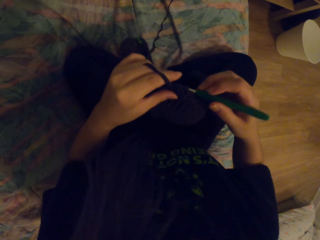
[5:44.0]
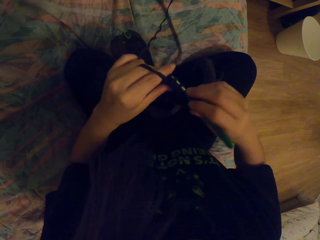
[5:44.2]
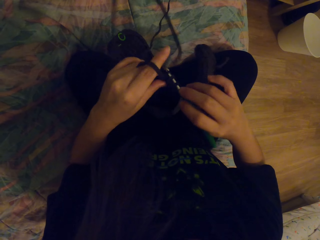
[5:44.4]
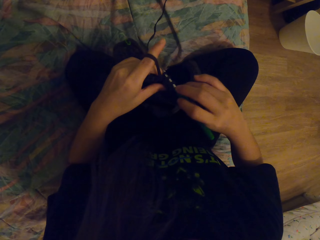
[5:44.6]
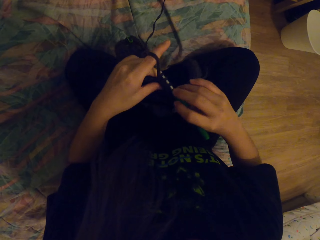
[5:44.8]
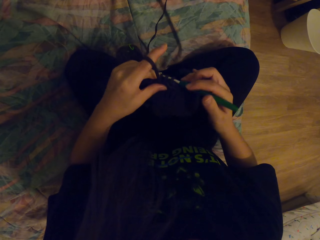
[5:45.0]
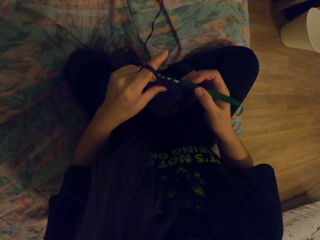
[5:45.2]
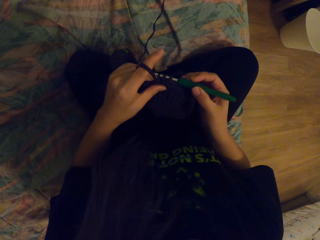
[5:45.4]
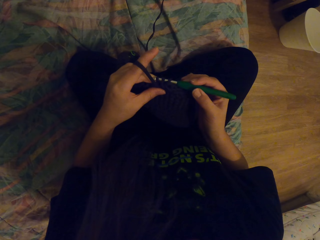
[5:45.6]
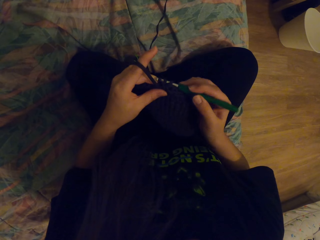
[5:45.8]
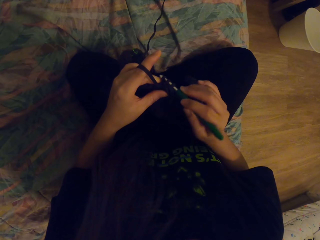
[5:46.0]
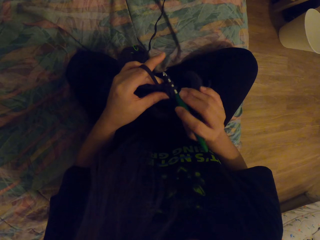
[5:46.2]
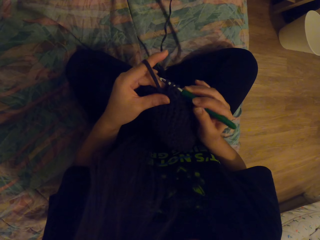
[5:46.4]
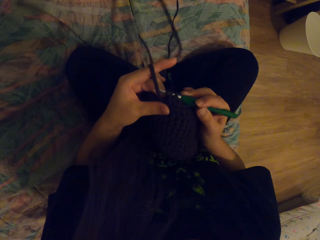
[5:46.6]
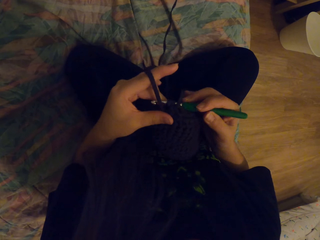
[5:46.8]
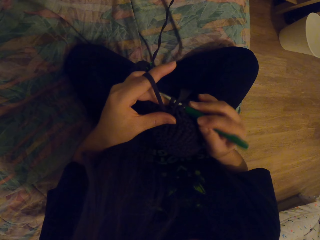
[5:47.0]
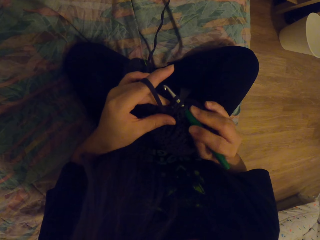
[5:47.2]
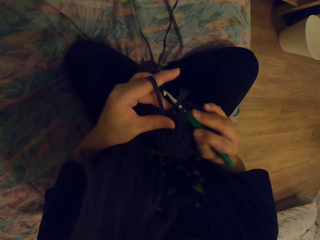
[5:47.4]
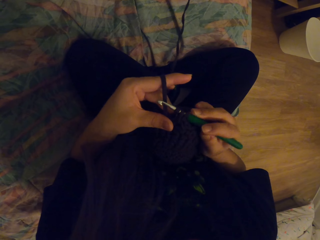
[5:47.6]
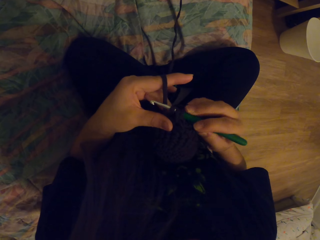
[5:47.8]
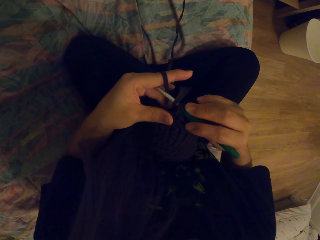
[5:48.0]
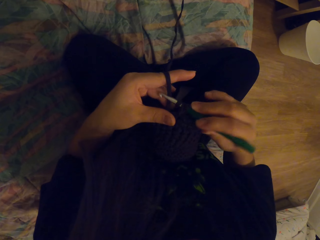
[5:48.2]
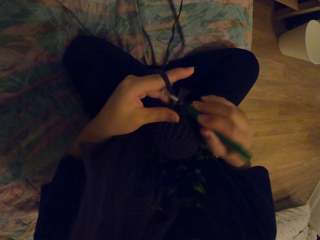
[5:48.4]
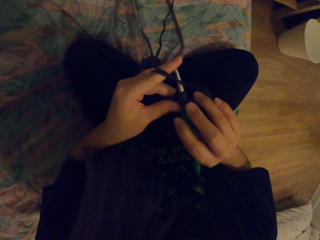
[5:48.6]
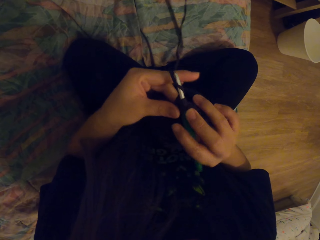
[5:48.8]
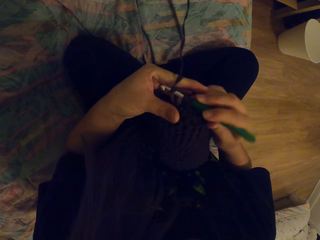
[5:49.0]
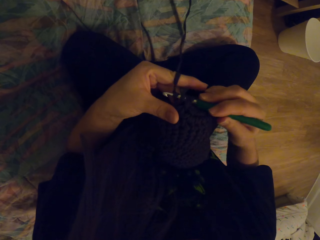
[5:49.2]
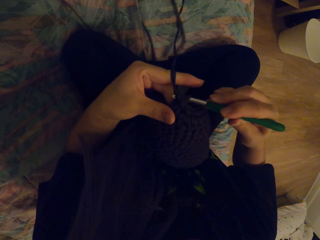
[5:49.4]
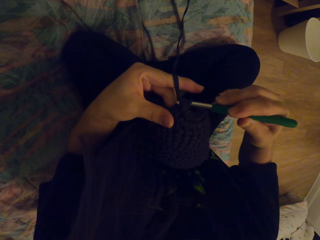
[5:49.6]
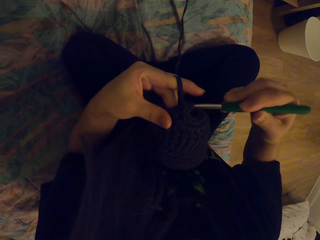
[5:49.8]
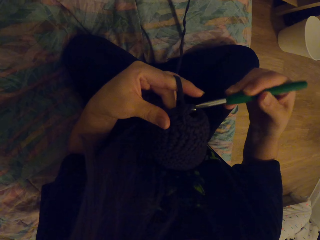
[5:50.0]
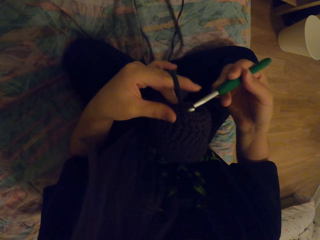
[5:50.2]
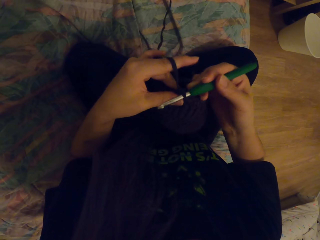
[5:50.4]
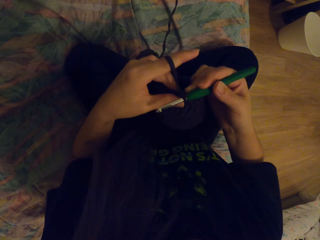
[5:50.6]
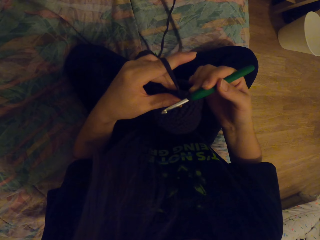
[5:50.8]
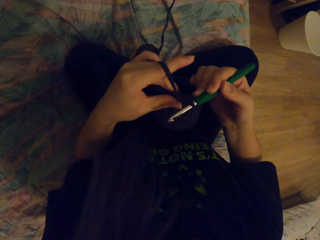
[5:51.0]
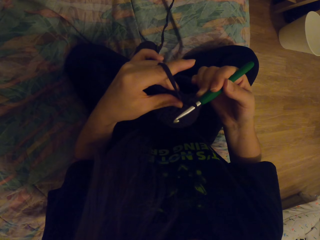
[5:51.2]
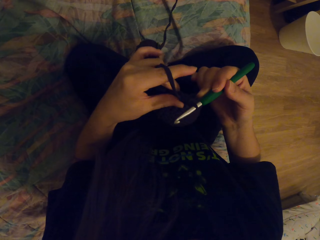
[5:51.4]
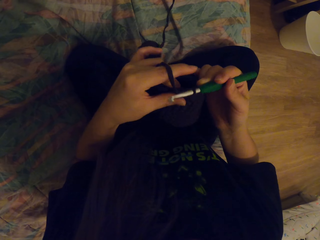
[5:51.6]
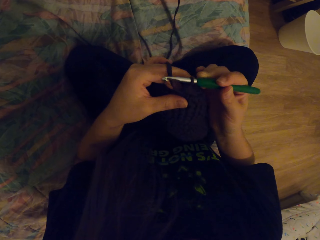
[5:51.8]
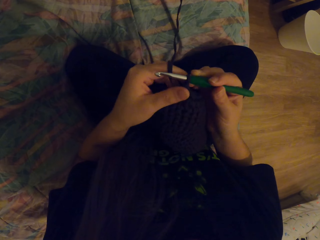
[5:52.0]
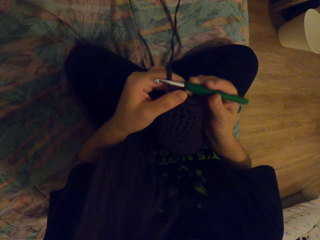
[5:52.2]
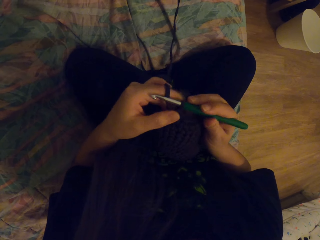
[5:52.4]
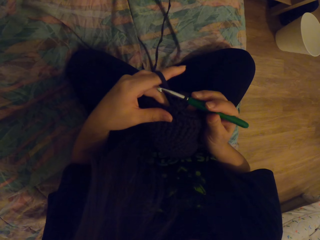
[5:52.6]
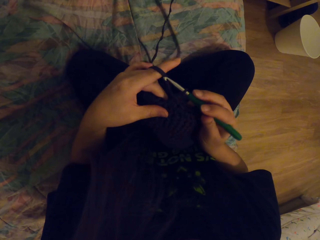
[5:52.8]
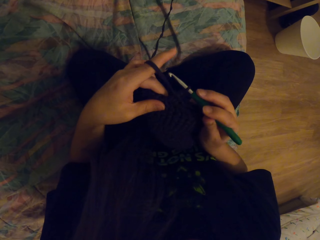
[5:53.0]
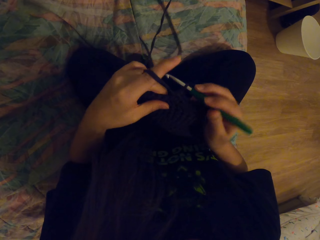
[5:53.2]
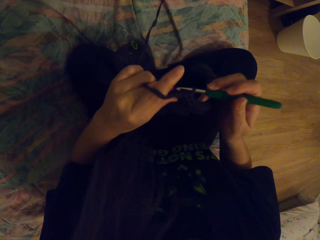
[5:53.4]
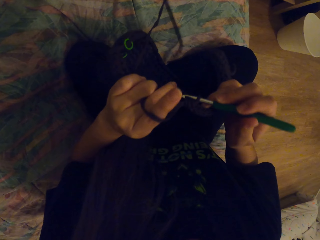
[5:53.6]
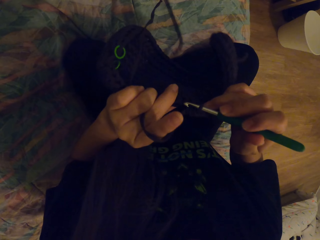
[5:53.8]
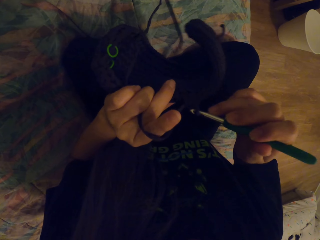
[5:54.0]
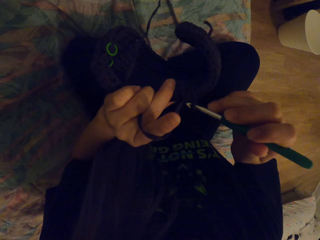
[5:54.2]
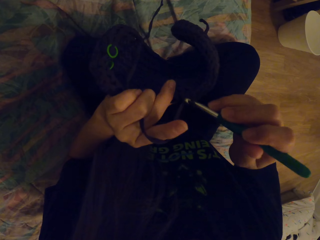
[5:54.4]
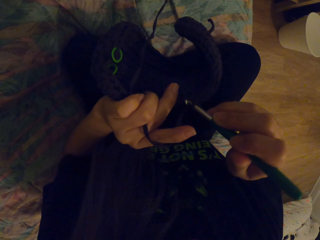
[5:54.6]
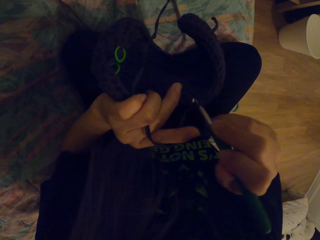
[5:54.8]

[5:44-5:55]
The camera wearer puts the yarn in the crochet hook. She moves her hand. She coils a thread on the crochet hook. She pulls the yarn.

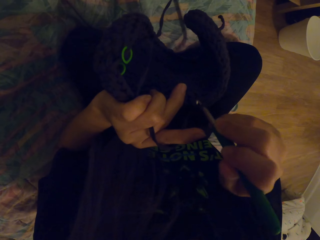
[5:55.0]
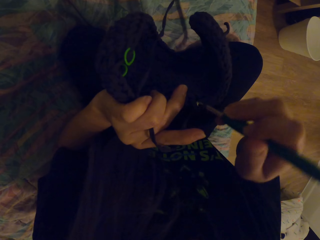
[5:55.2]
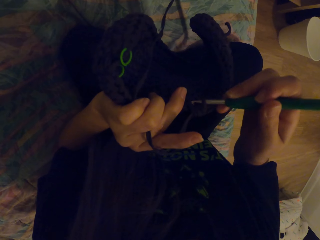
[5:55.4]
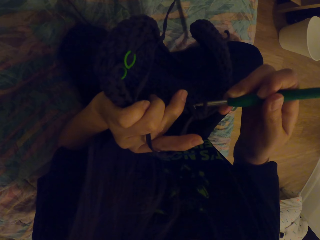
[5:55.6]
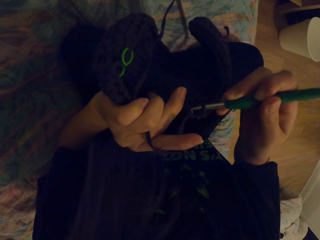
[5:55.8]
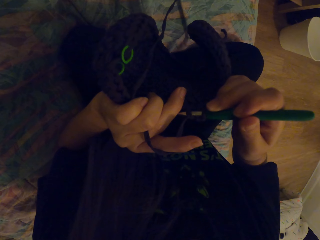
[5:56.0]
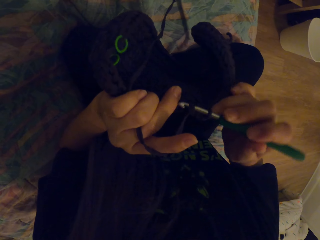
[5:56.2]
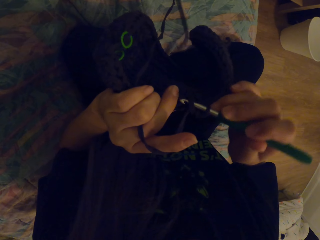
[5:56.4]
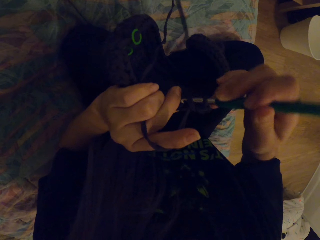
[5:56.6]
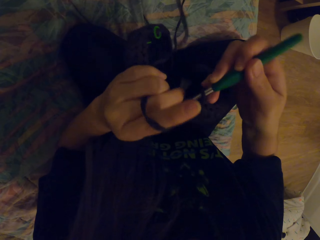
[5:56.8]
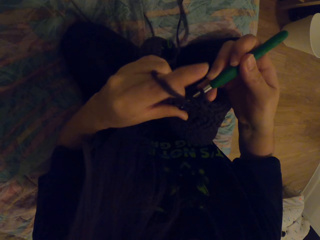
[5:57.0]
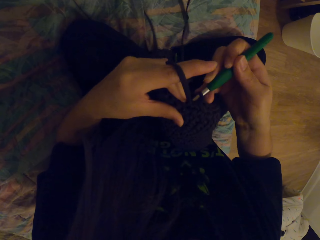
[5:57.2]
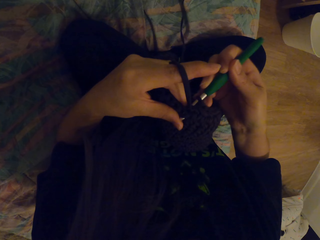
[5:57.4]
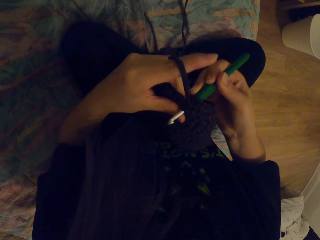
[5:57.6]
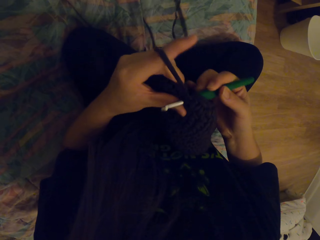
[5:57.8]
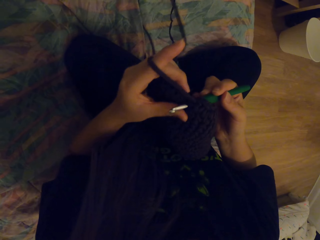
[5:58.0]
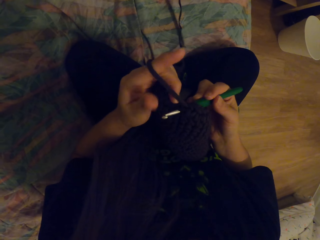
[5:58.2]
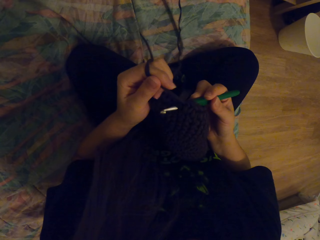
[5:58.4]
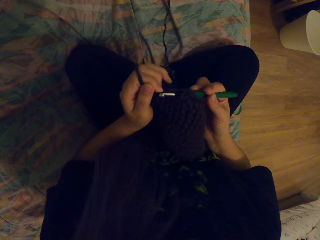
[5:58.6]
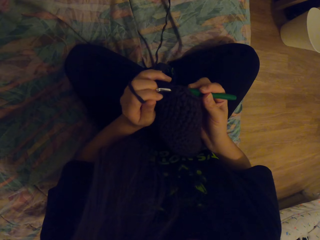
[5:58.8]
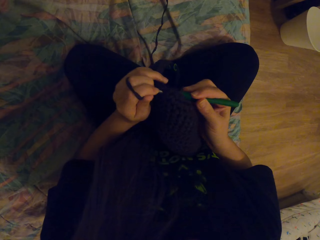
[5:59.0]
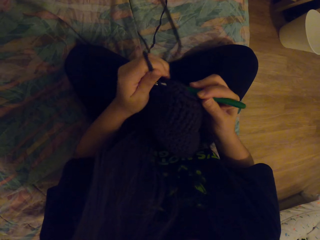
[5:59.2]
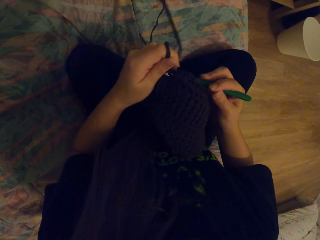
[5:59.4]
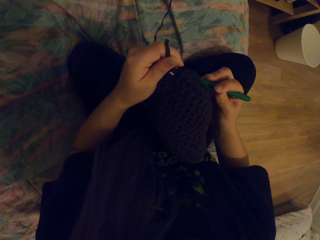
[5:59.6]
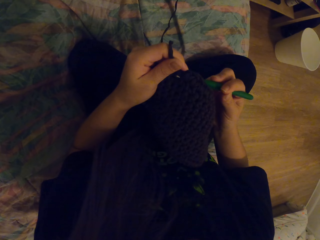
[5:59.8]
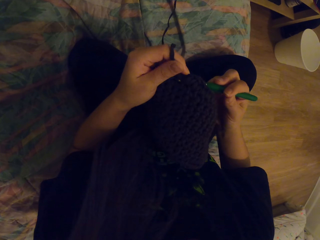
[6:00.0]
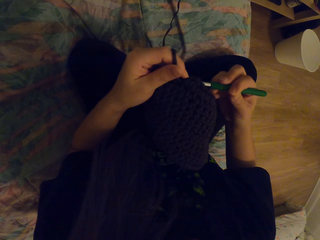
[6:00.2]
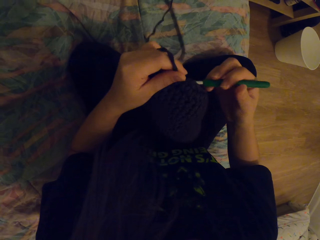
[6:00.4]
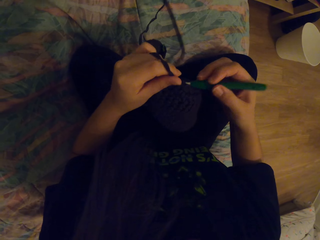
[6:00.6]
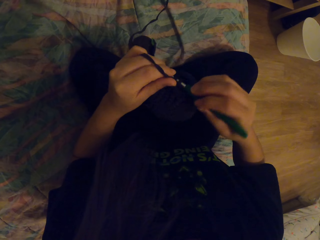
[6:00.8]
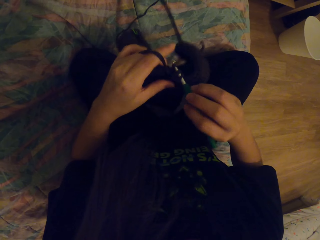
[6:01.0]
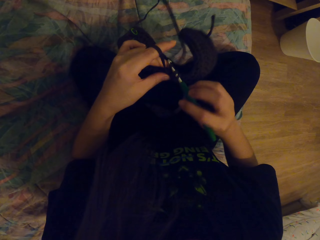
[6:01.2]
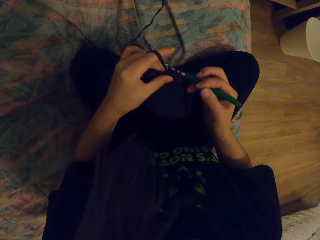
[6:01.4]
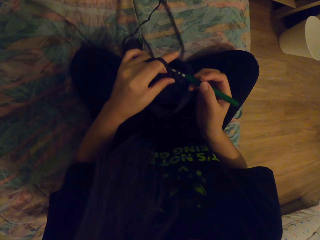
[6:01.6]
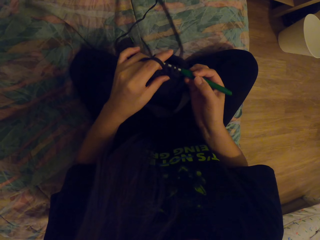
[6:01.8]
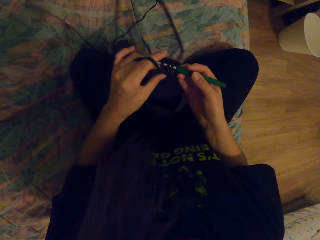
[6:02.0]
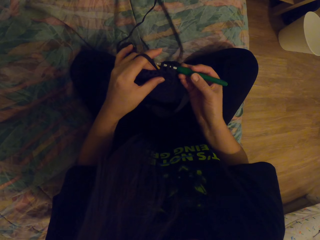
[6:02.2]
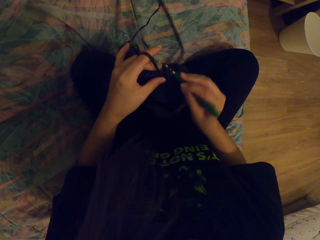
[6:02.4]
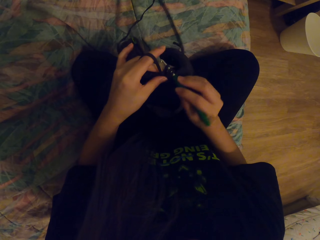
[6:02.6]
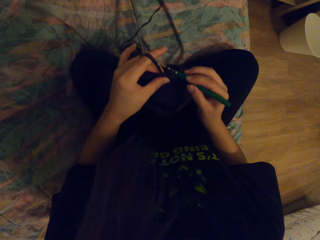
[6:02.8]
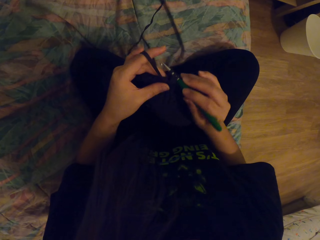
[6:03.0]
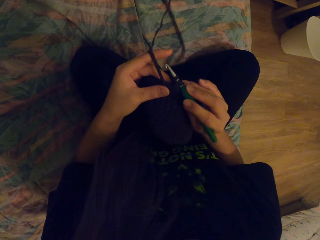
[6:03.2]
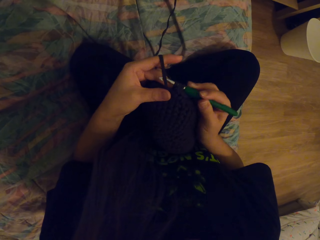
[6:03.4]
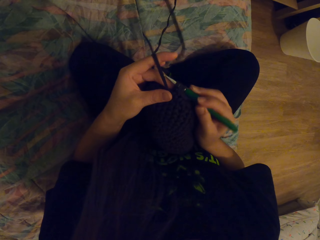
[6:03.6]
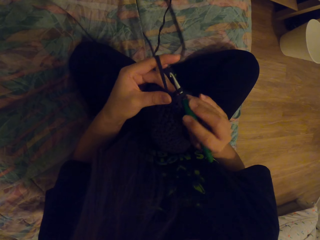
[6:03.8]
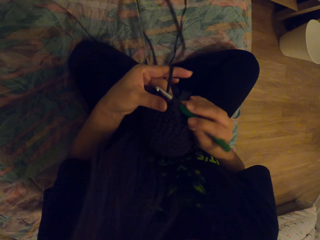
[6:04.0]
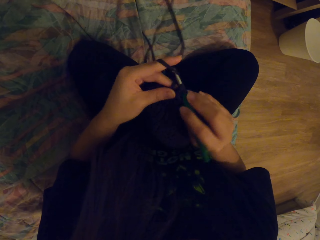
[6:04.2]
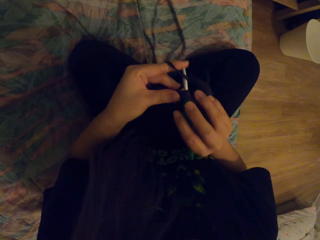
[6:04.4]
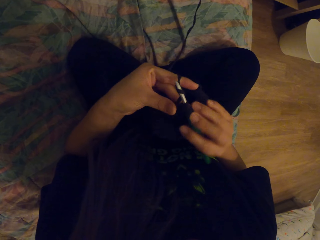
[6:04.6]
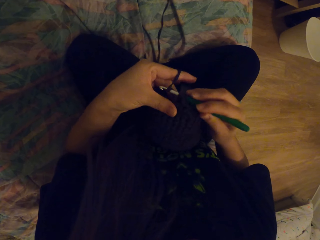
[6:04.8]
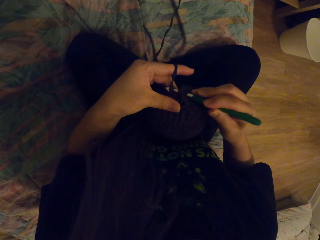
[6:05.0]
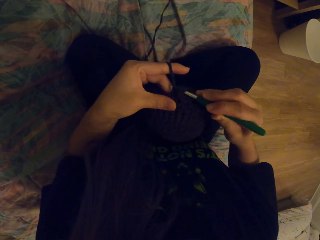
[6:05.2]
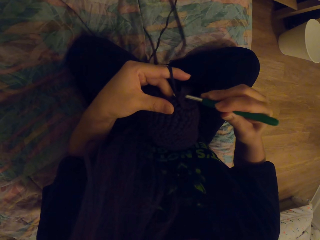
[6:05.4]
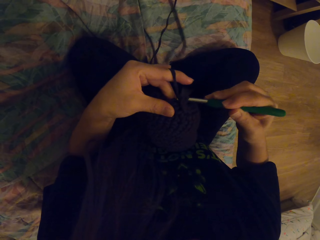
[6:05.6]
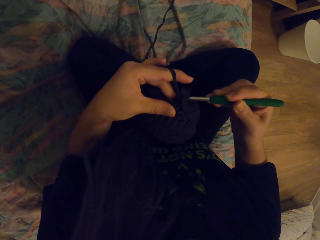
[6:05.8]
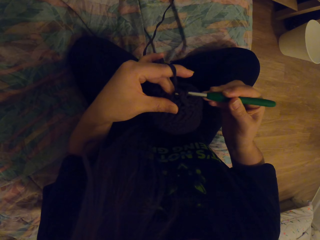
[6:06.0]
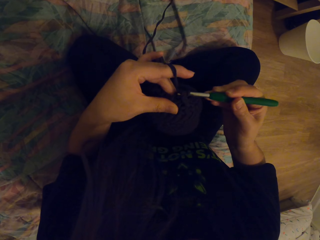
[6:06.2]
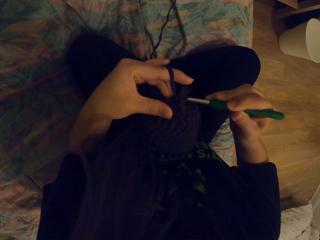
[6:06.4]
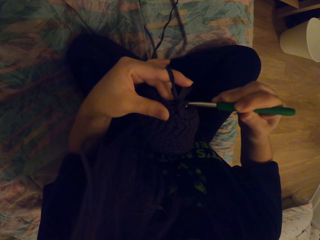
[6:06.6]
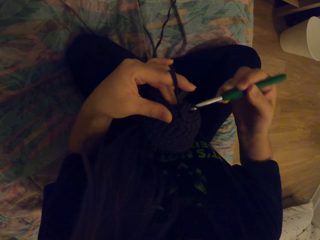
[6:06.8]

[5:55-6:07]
The camera wearer puts the yarn in the crochet hook. She crochets a fabric with the crochet hook. She moves her hand. She puts the yarn in the crochet hook. She coils a thread on the crochet hook.
